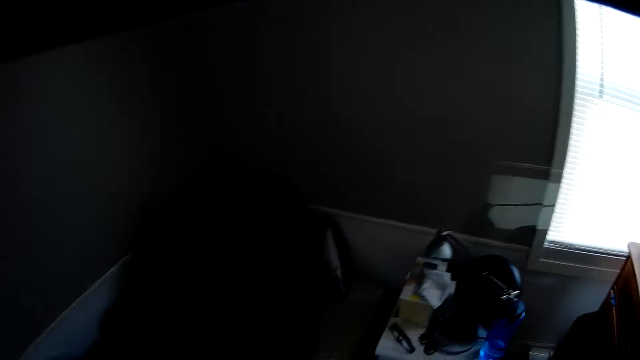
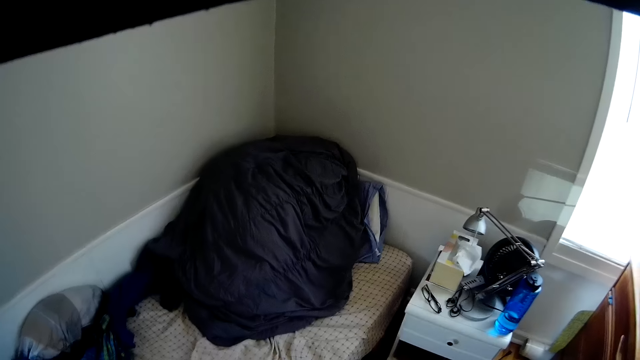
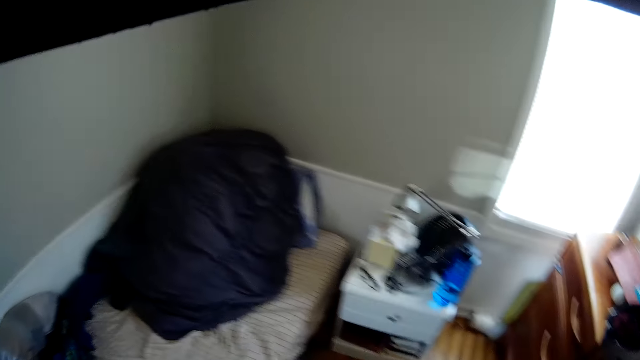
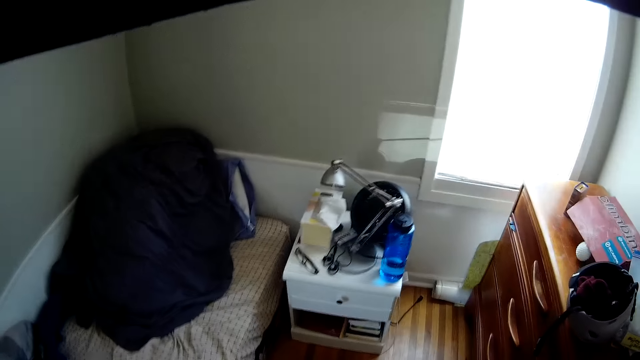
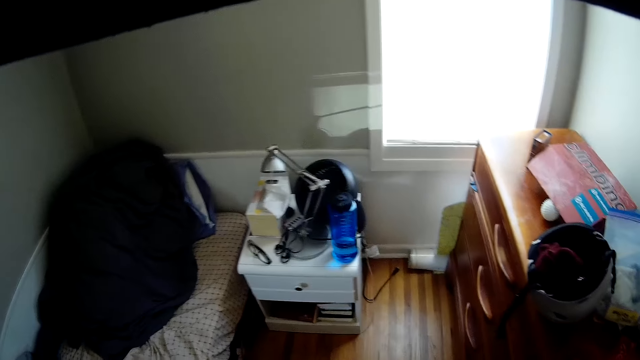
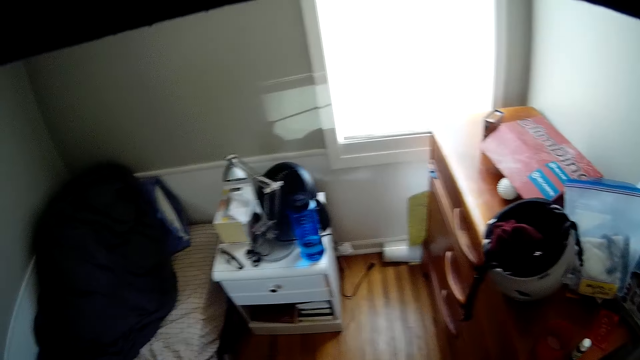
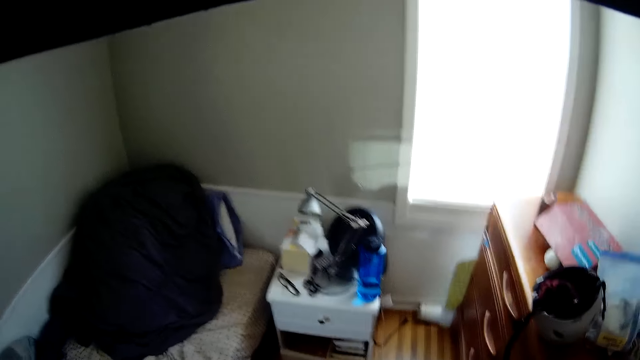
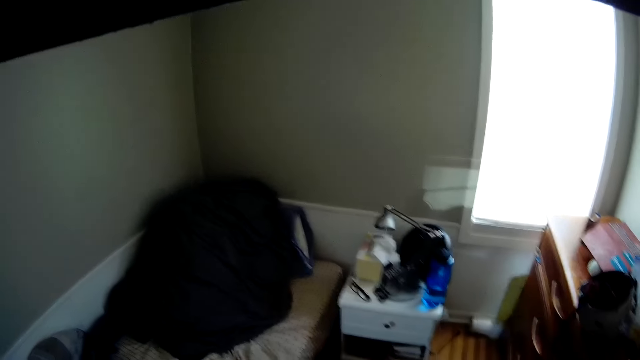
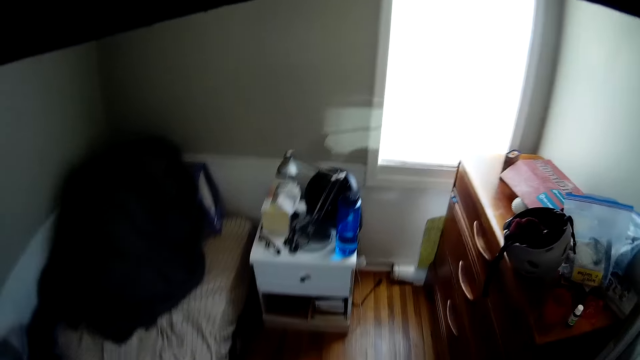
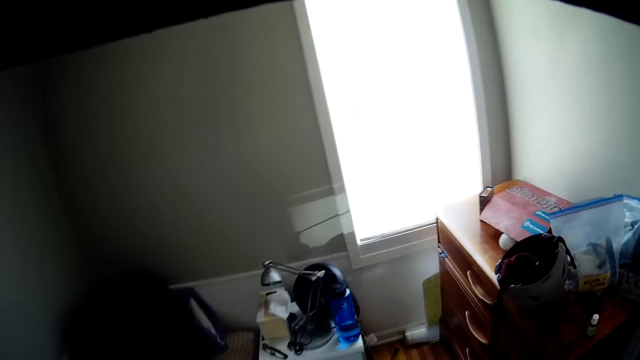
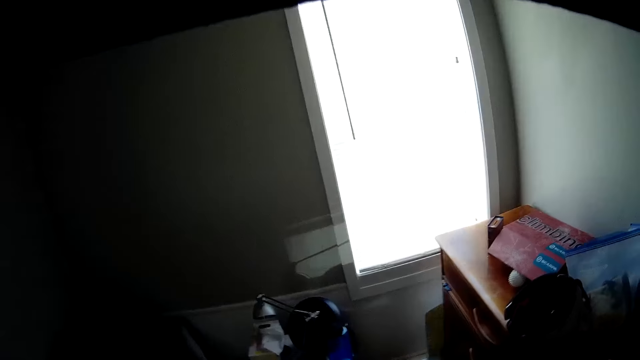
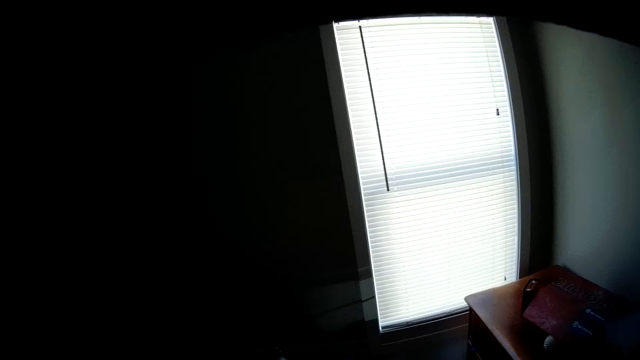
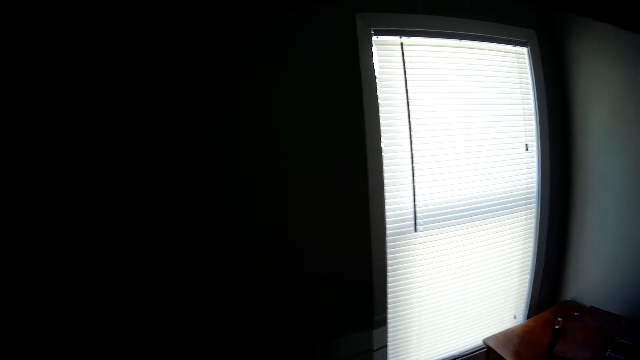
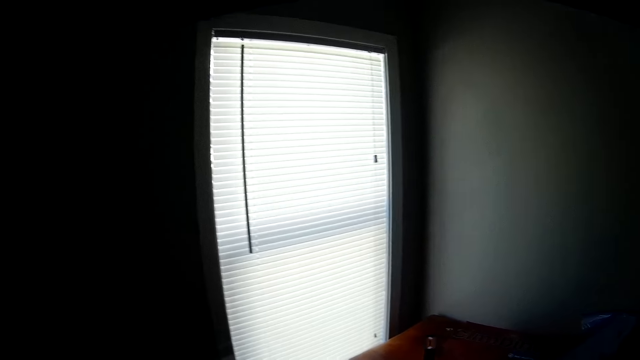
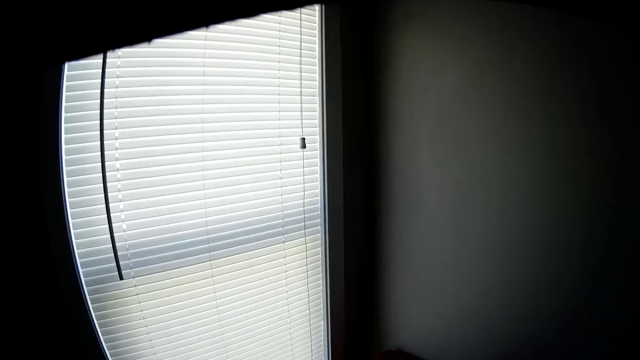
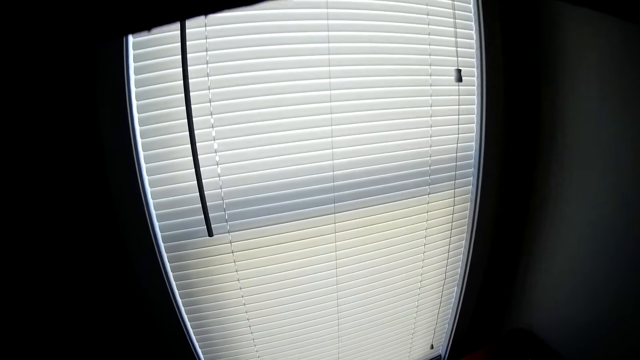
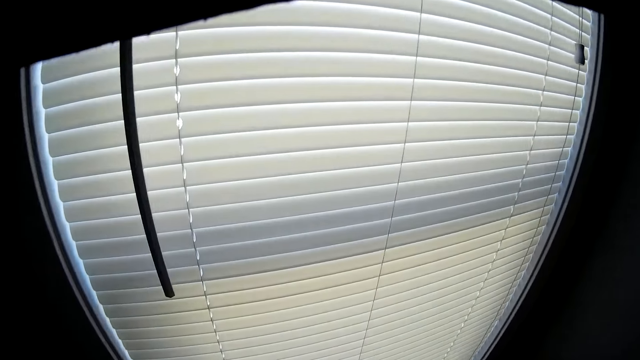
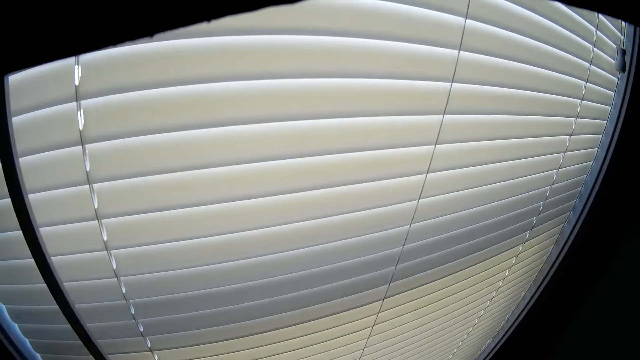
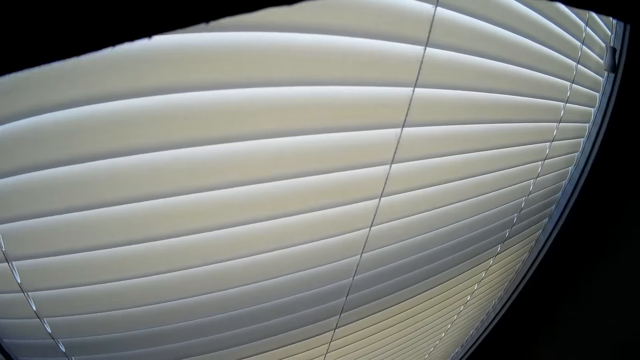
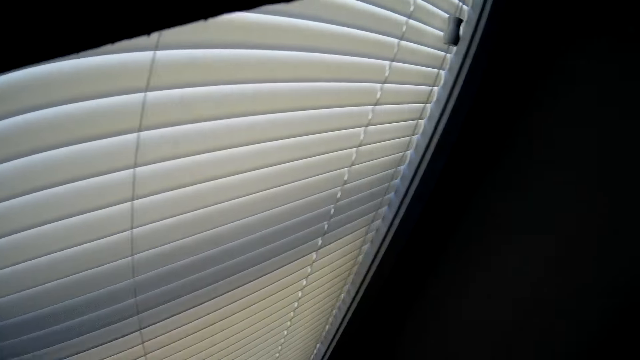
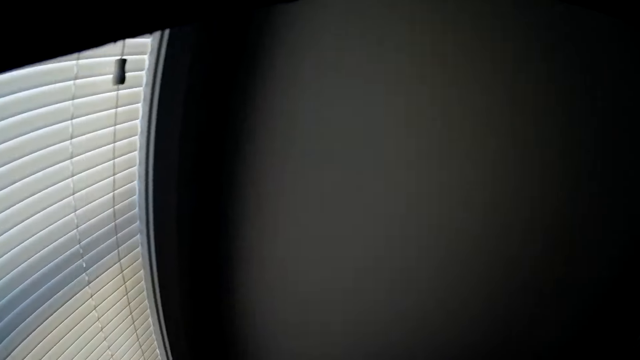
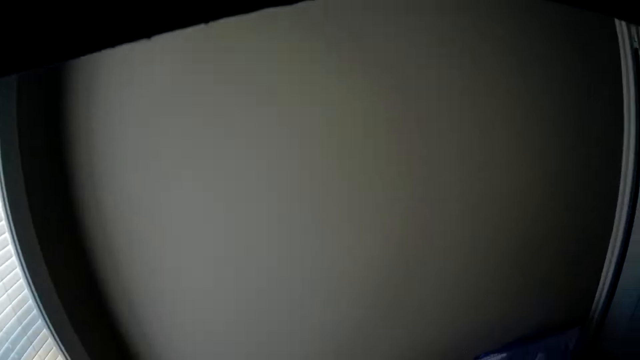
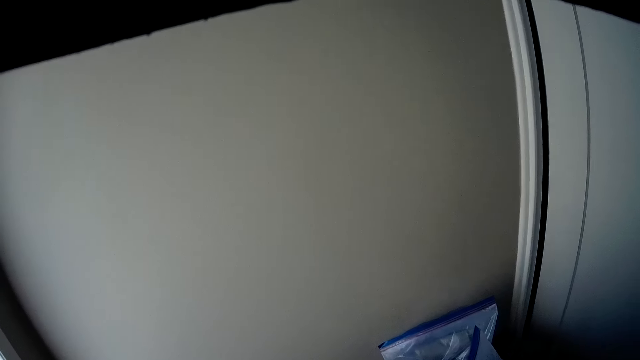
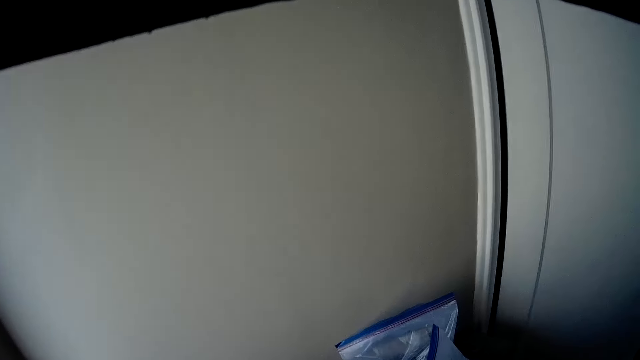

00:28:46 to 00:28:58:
The camera wearer looks around the room and walks around the room.

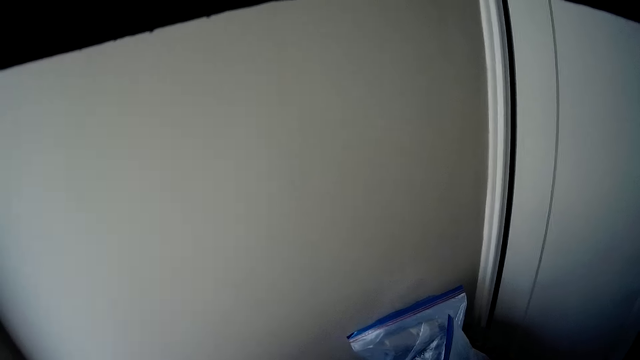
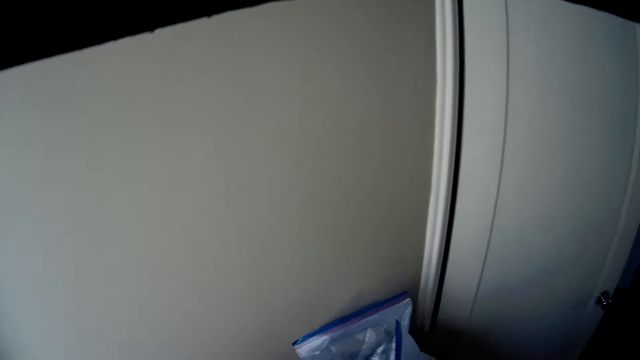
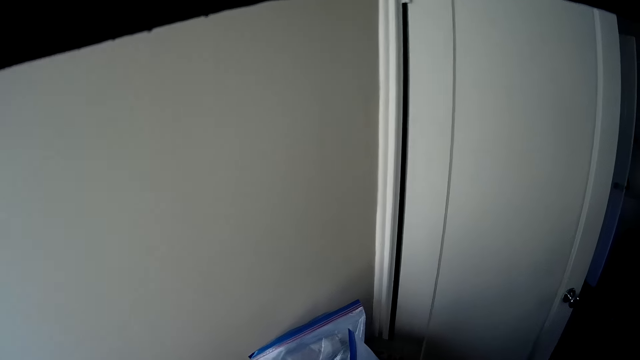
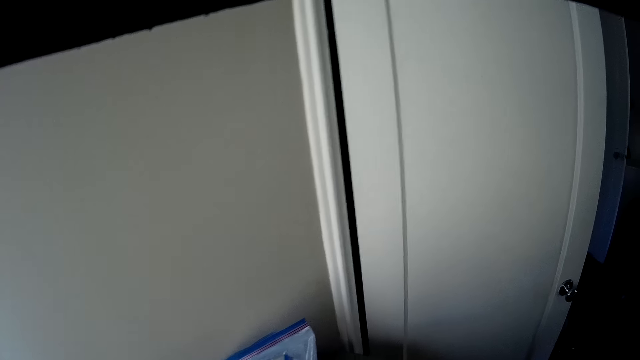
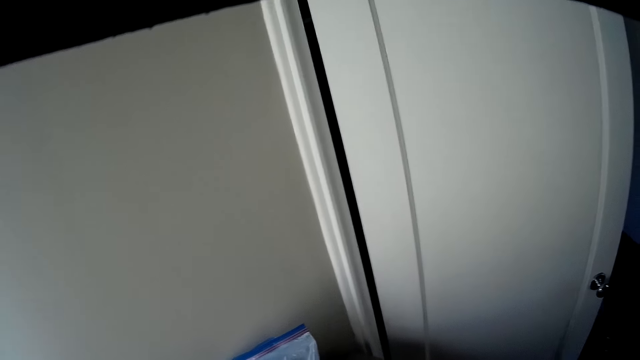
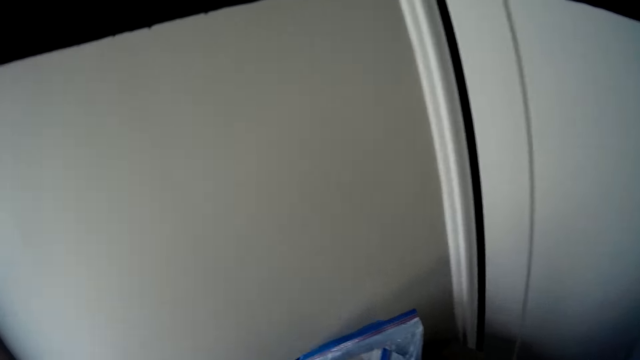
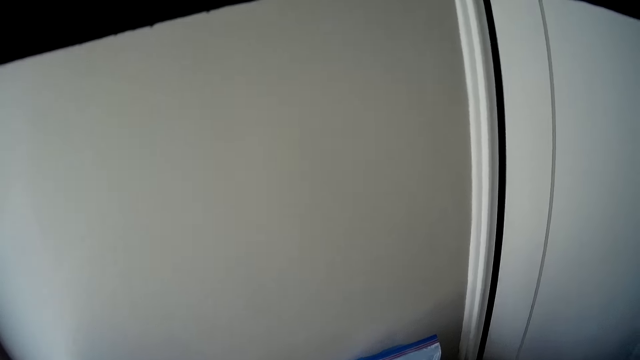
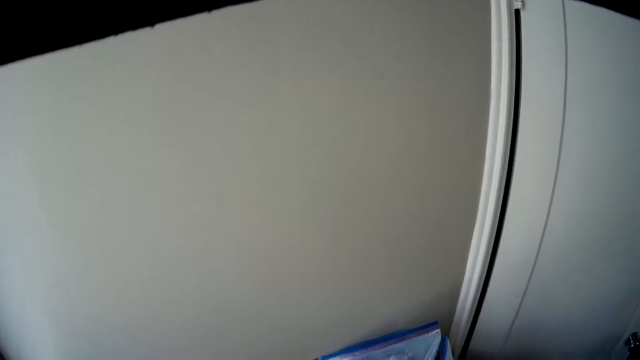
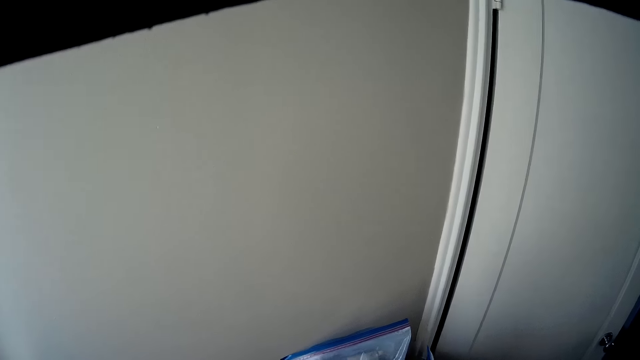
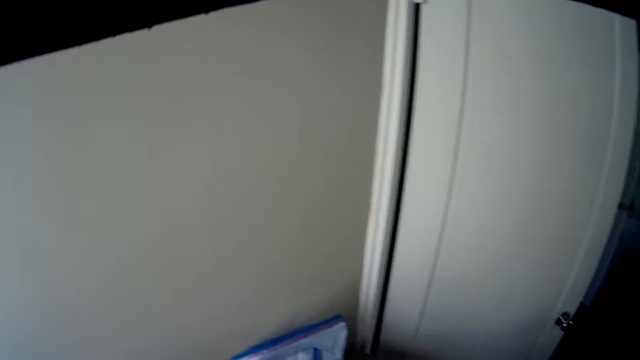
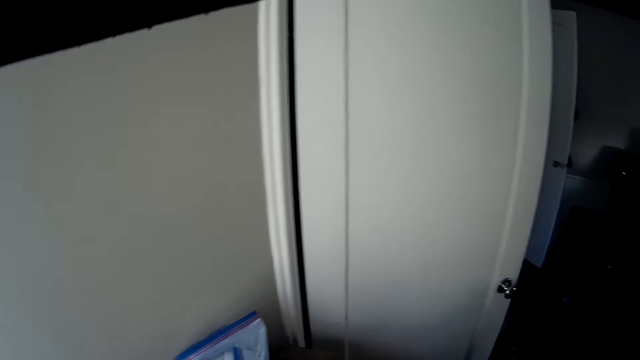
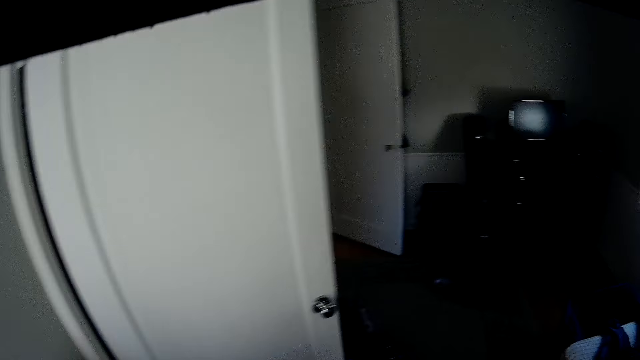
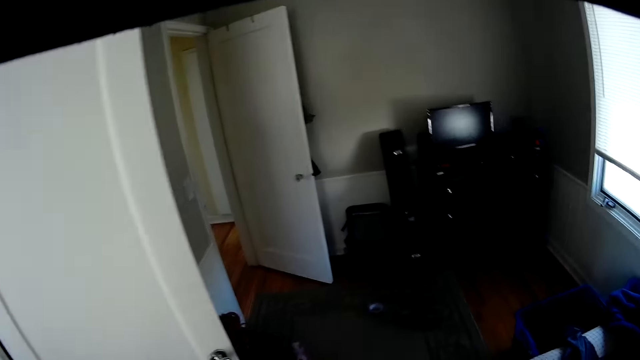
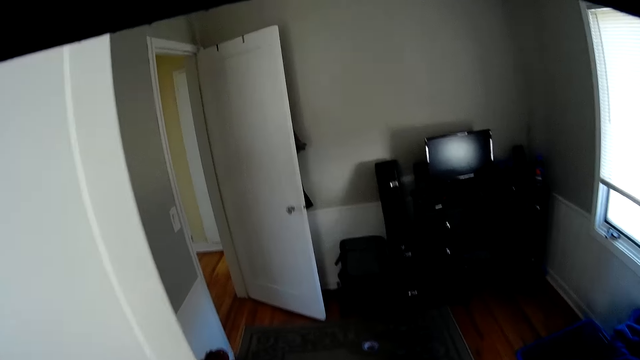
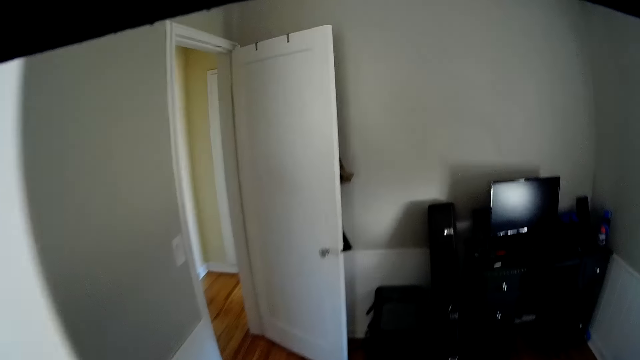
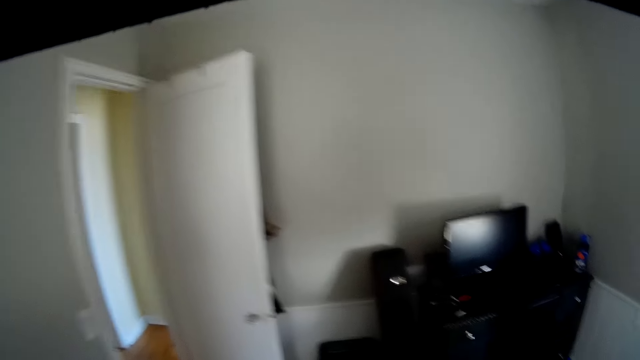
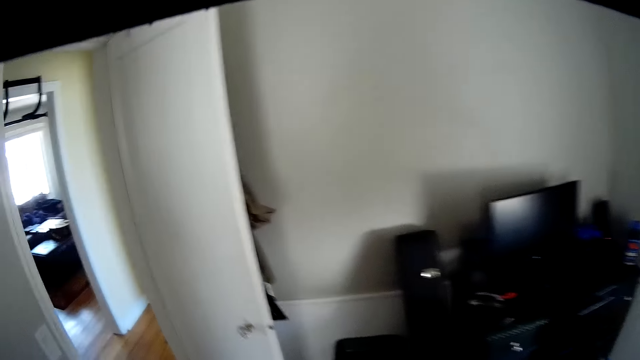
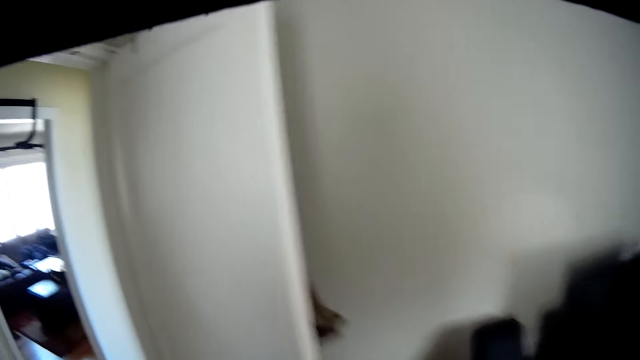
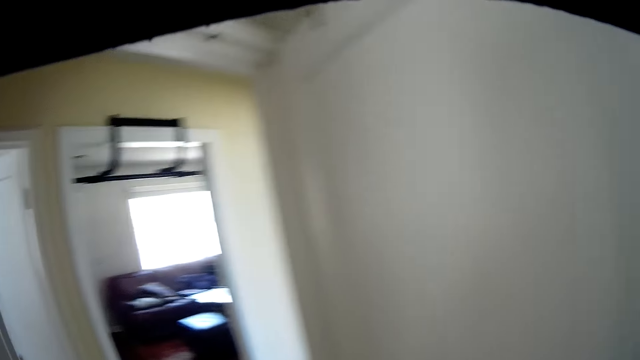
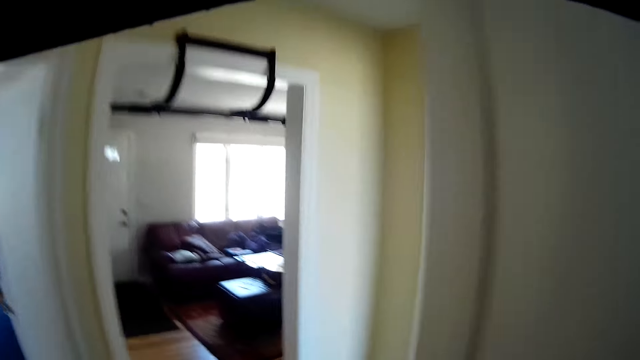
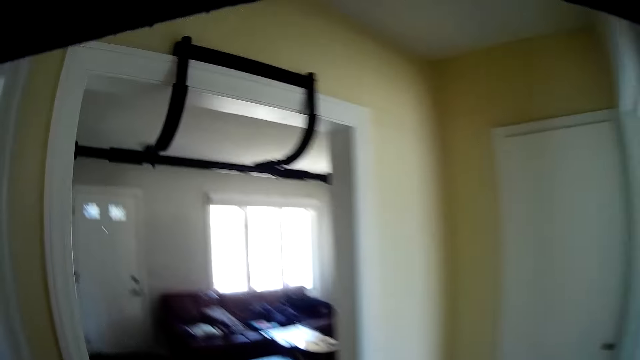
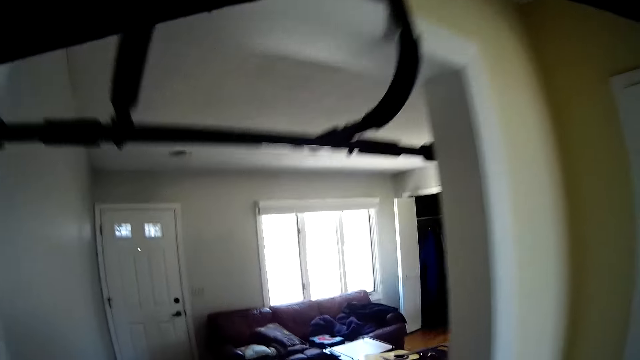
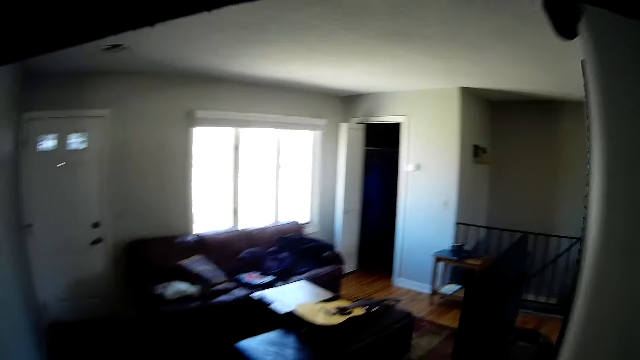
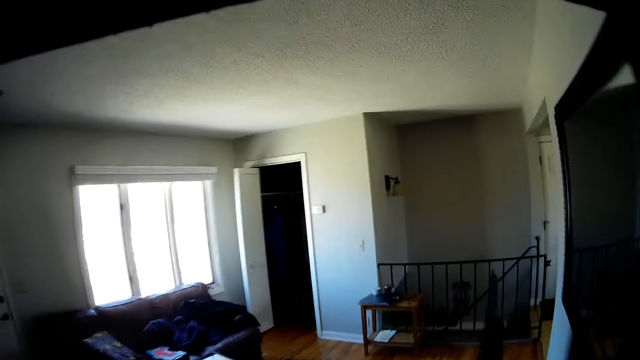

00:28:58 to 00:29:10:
The camera wearer walks out of the room into another room.
